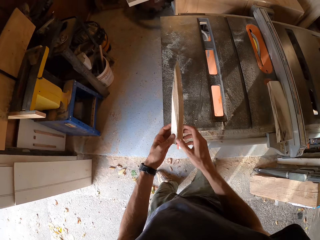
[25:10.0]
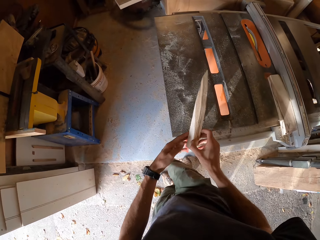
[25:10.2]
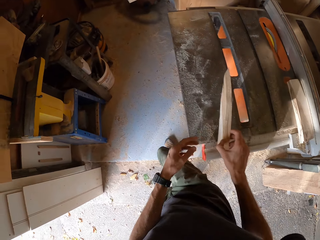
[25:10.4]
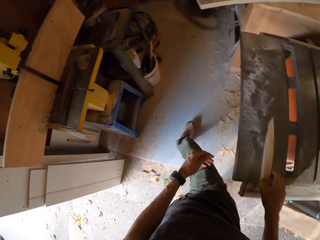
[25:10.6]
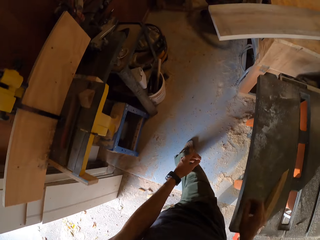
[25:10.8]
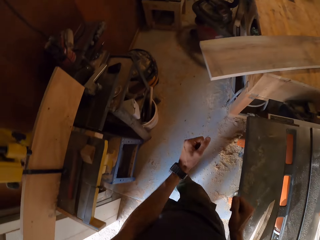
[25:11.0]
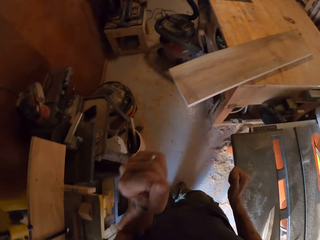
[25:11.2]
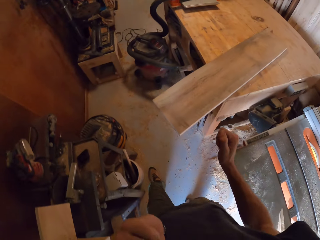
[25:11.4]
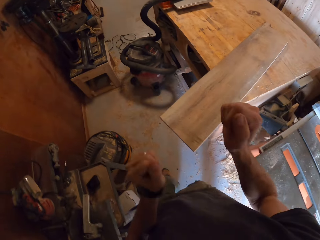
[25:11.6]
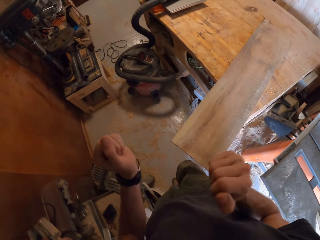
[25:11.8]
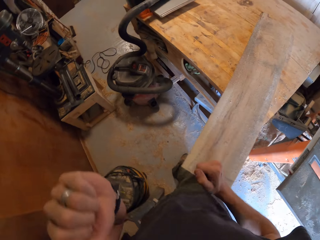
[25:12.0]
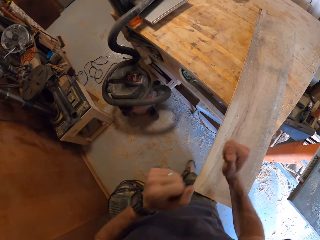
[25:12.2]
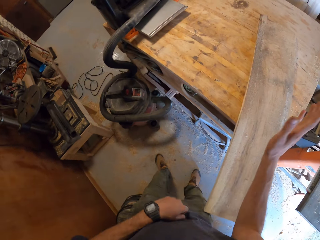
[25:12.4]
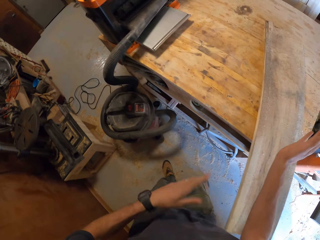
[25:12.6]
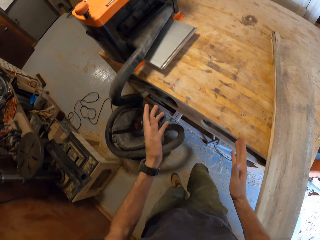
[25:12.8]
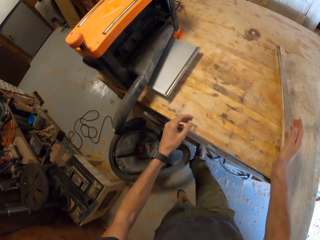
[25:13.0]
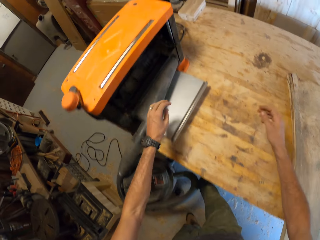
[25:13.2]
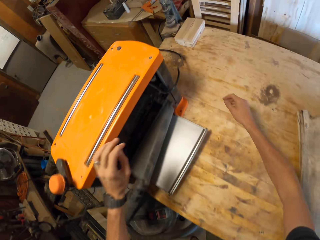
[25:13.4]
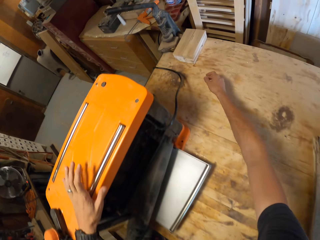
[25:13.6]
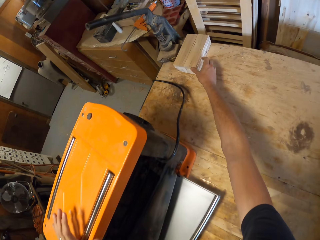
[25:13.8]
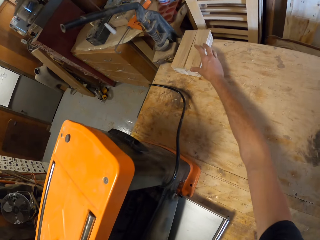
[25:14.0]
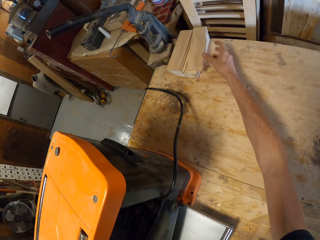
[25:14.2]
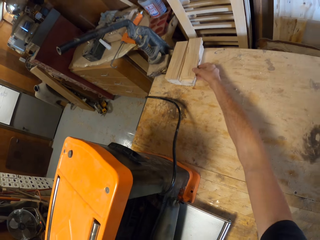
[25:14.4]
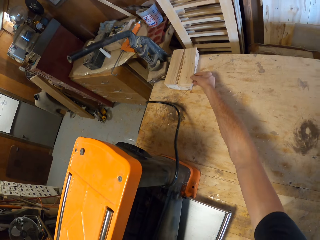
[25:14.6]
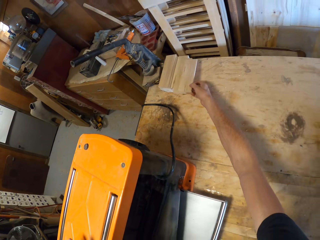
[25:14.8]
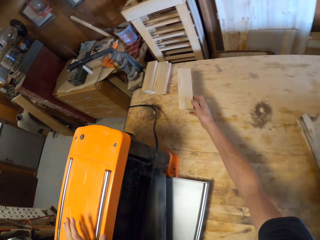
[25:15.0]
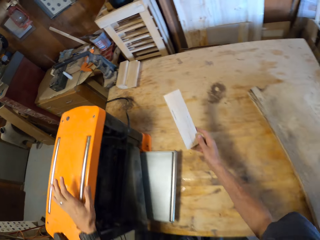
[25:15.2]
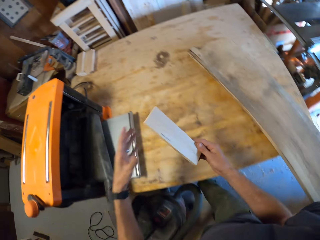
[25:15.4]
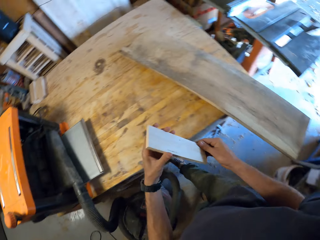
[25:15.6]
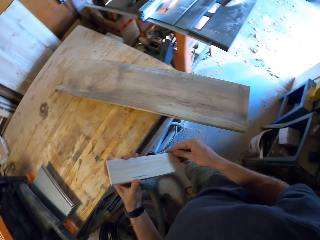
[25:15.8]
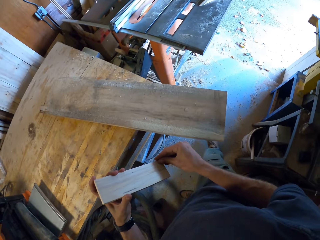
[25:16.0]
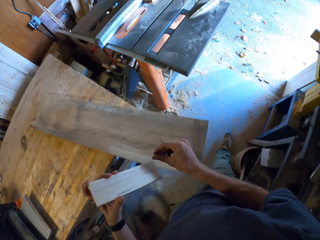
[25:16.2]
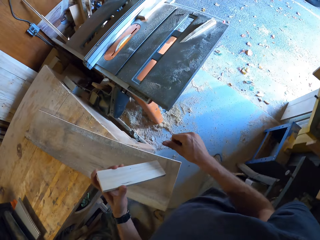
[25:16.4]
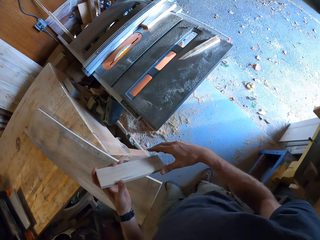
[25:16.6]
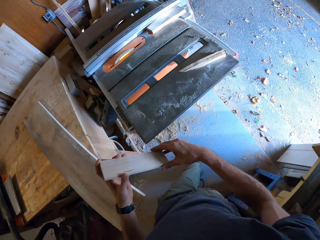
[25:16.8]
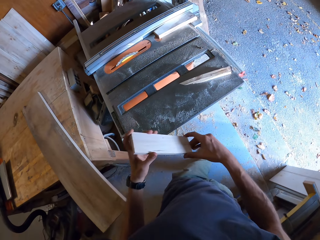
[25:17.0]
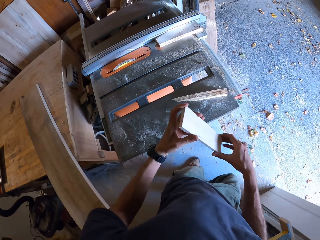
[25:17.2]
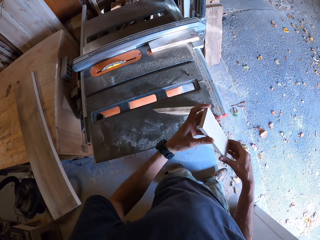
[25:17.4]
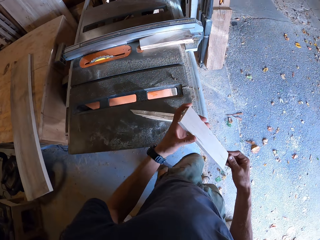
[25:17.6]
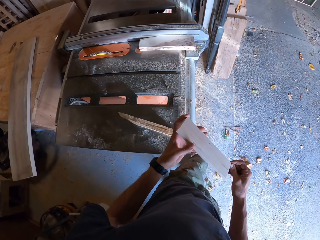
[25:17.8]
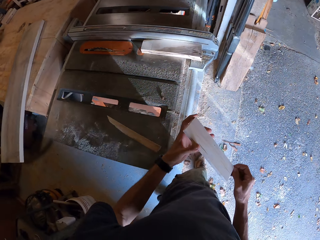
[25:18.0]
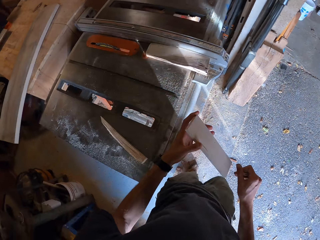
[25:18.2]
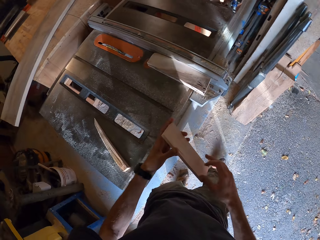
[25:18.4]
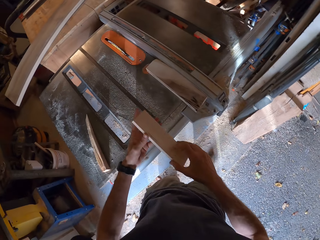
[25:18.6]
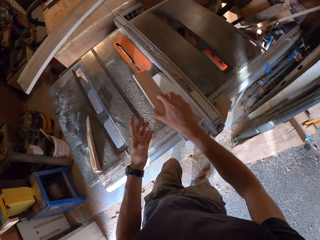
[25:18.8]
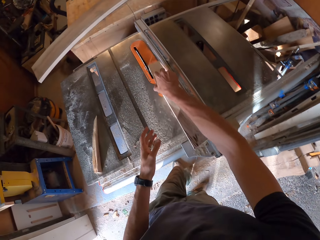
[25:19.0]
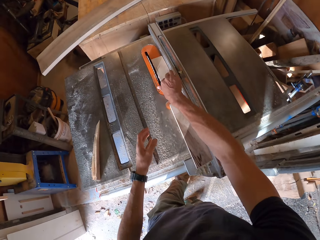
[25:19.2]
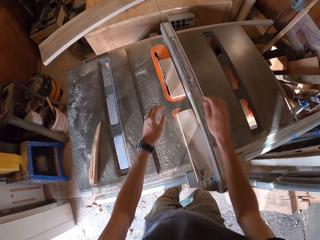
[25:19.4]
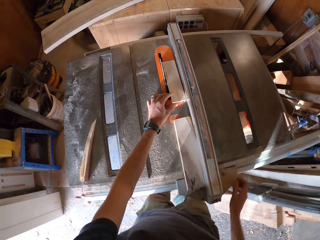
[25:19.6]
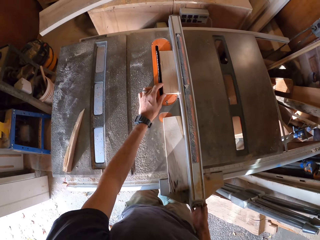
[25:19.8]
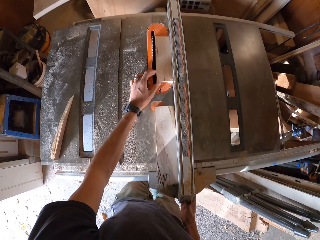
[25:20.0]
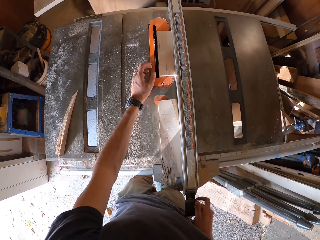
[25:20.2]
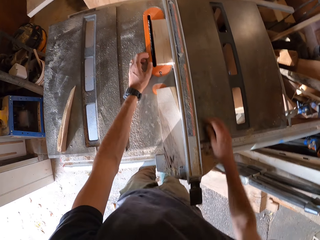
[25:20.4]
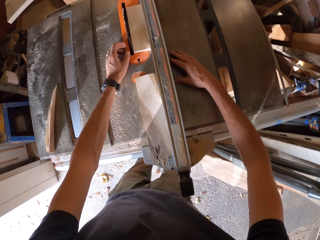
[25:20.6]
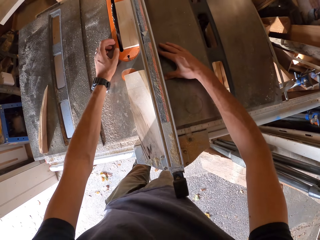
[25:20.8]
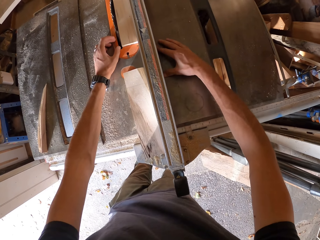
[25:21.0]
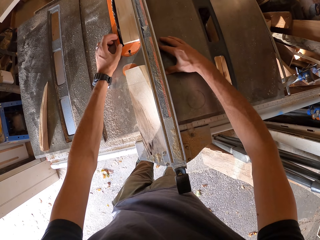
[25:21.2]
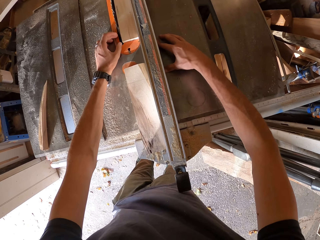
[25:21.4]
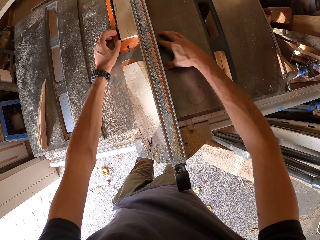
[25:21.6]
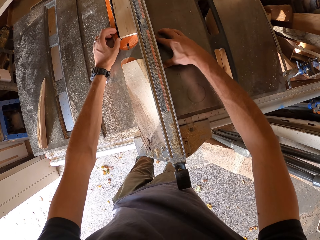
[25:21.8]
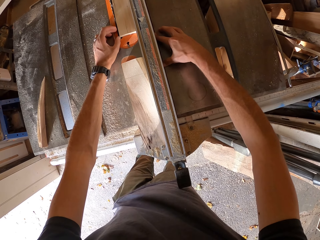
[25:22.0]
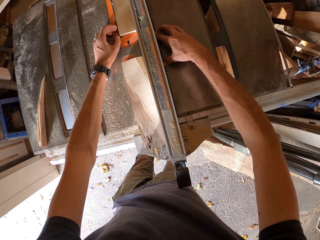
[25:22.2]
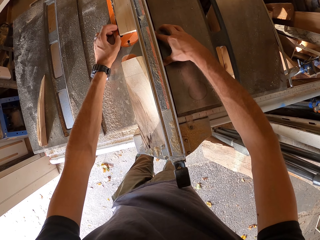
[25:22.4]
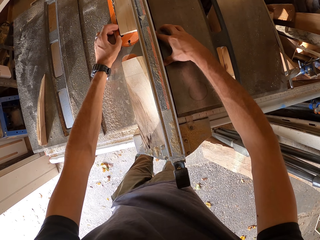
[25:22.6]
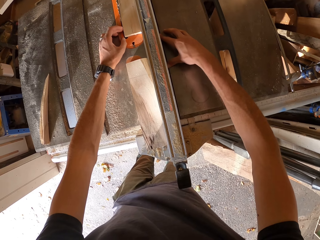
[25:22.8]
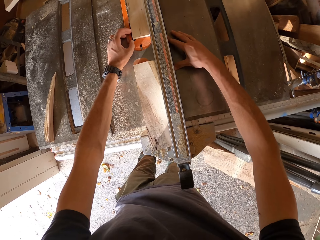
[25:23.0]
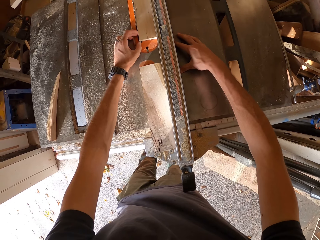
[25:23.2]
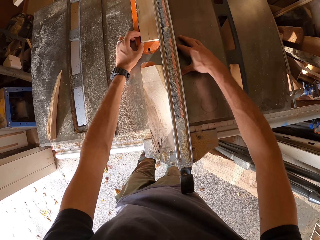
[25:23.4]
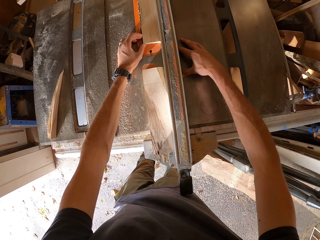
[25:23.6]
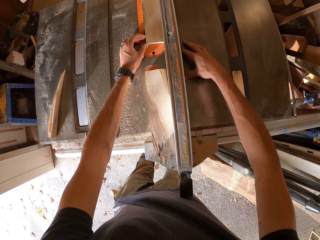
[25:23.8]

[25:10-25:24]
The camera wearer picks the other small piece of wood on the table saw. He moves the piece of wood in his hands. He walks around. He places the piece of wood on the table saw. He picks another piece of wood on the table with his right hand. He holds the piece of wood in his hands. He moves around. He places the piece of wood on the table saw. He moves the fence lock with his right hand. He moves the table saw fence with his right hand. He fastens the piece of wood.

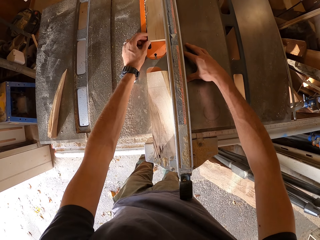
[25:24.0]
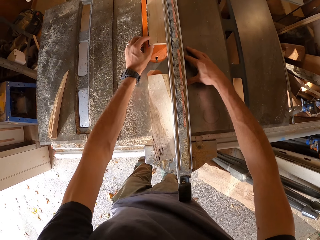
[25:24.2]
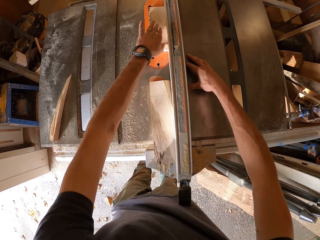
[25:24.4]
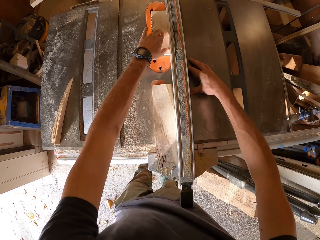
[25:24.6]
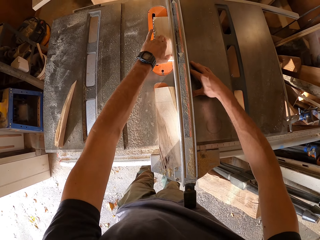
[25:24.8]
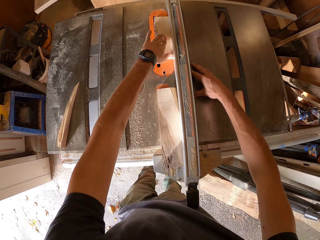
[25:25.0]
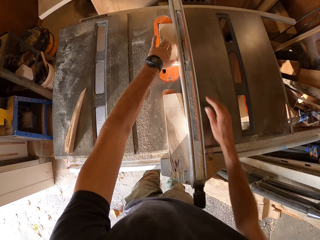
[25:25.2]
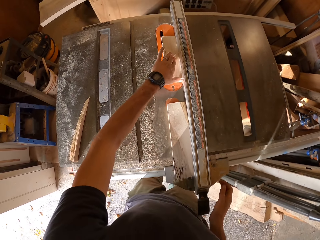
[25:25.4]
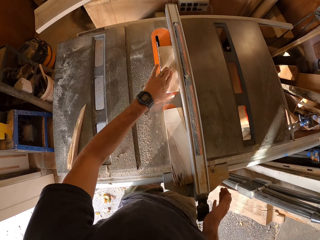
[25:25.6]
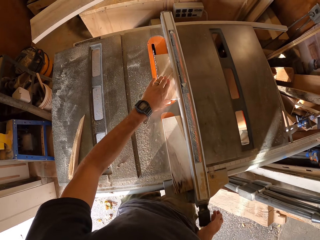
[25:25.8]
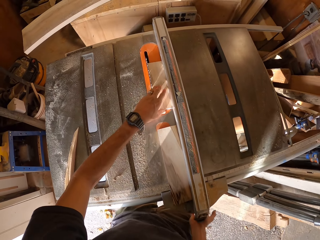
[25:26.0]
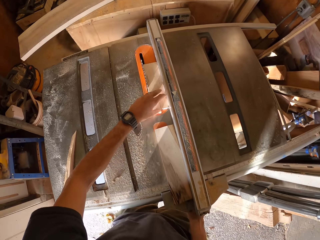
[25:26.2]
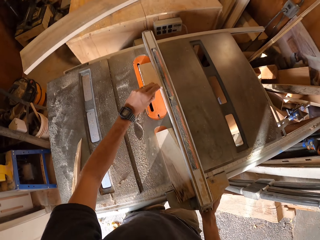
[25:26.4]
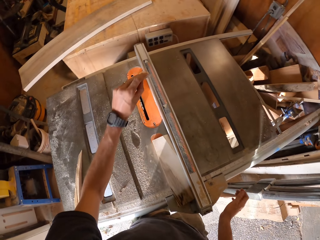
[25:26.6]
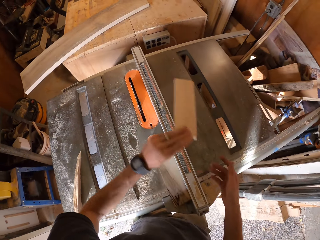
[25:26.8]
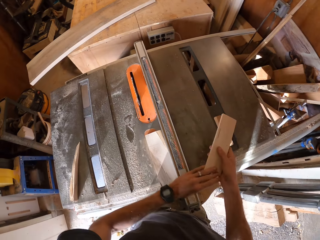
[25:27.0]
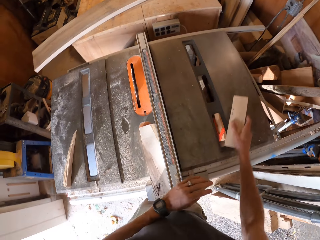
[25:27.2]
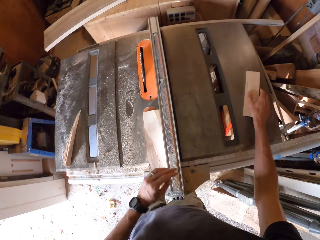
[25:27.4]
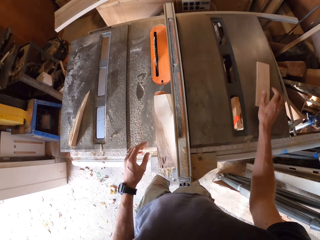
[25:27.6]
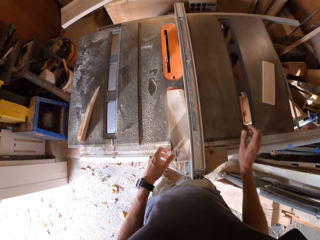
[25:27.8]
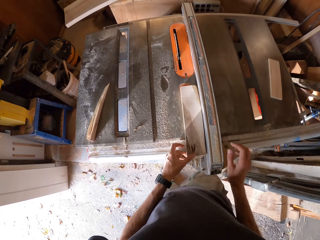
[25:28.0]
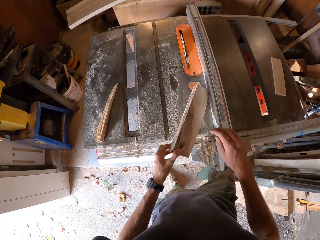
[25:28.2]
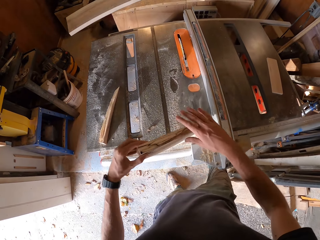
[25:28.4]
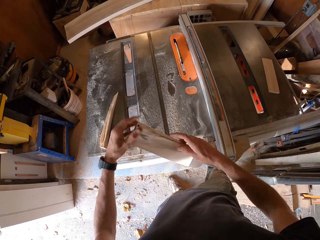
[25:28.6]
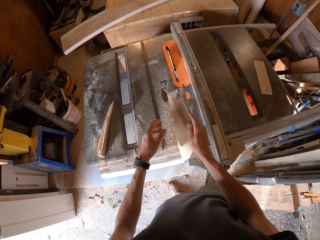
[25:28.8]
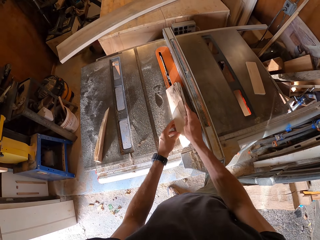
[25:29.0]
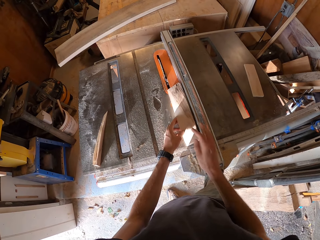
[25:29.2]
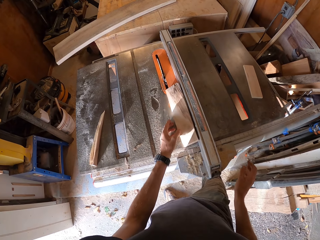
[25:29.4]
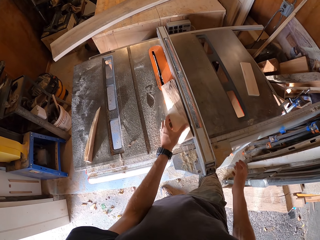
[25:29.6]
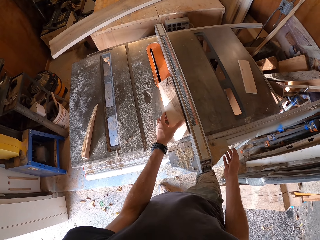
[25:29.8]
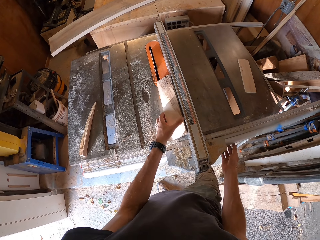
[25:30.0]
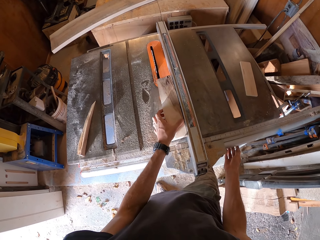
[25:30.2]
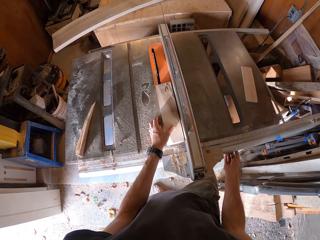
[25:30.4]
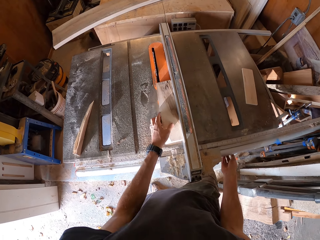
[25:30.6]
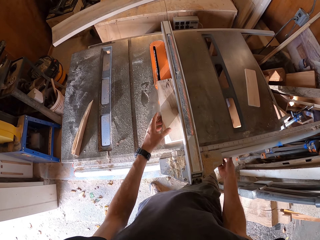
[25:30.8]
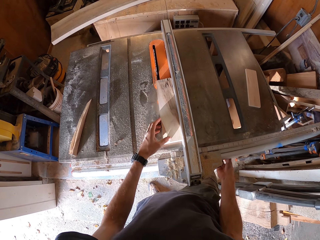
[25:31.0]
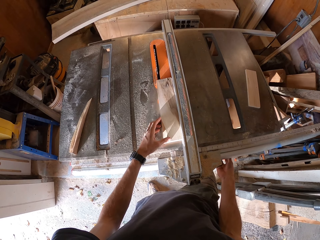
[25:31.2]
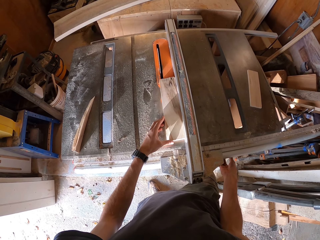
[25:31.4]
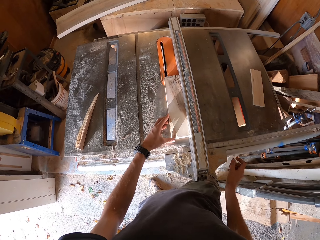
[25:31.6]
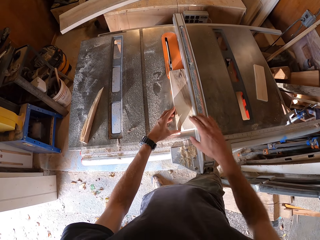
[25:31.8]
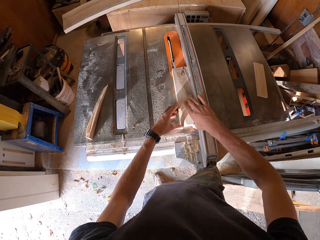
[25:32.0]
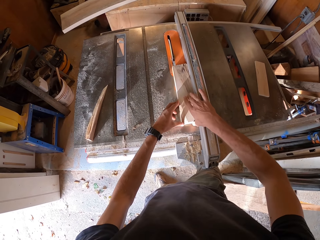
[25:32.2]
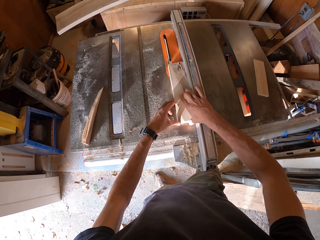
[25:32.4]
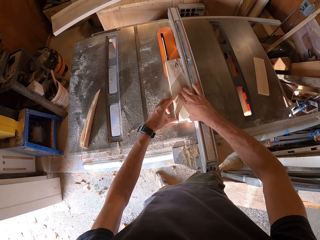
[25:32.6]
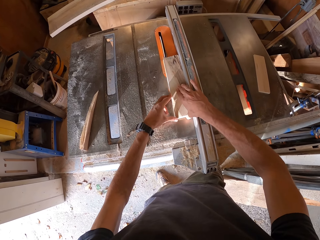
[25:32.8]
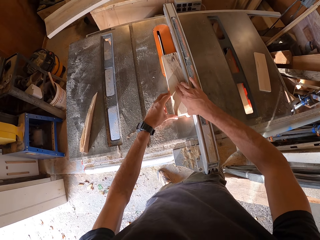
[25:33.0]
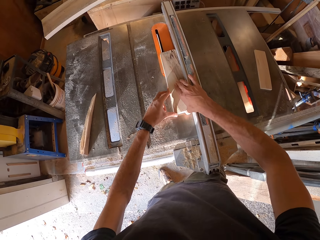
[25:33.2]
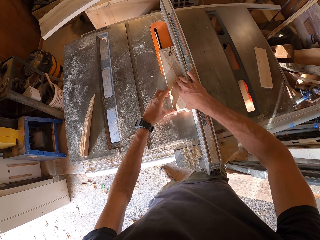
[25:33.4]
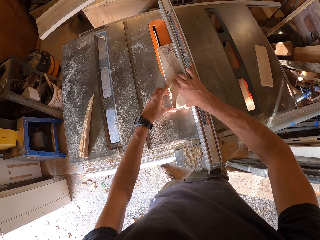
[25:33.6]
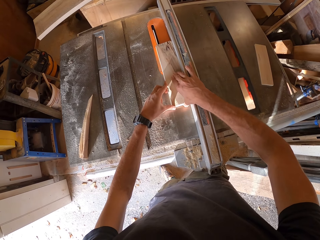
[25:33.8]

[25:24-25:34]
The camera wearer moves the piece of wood with his left hand. He adjusts the fence lock with his right hand. He picks the piece of wood on the table saw with his left hand. He moves the piece of wood from his left hand to his right hand. He places the piece of wood on the side of the table saw. He moves the other piece of wood on the table saw in his hands. He rotates the other piece of wood. He places the piece of wood on the table saw. He touches a part of the table saw with his right hand. He moves the piece of wood on the table saw with his hands. He slices the piece of wood on the table saw.
